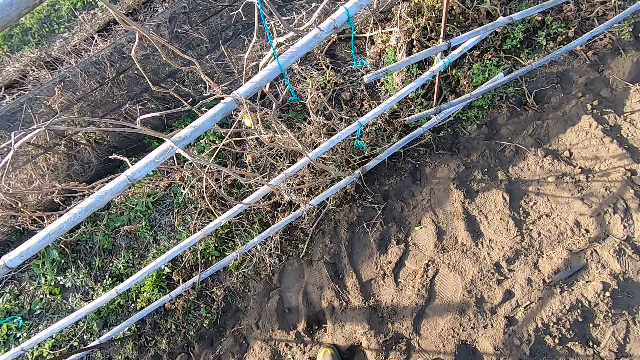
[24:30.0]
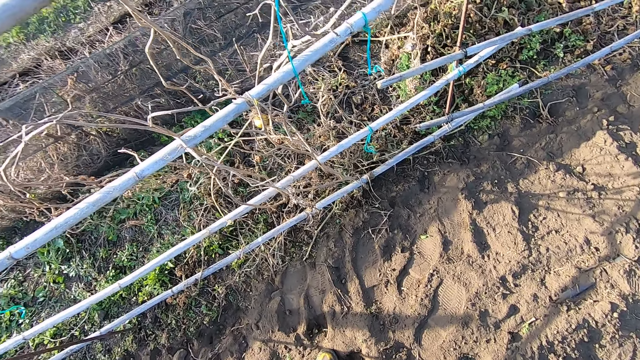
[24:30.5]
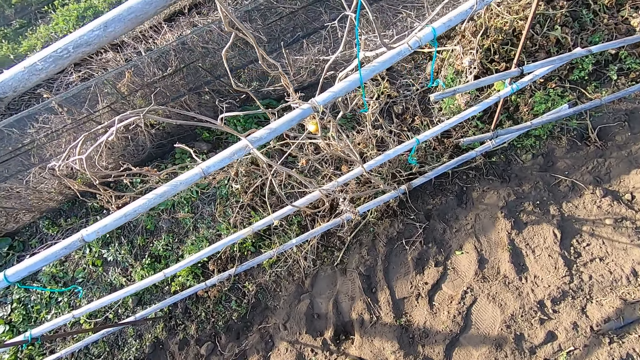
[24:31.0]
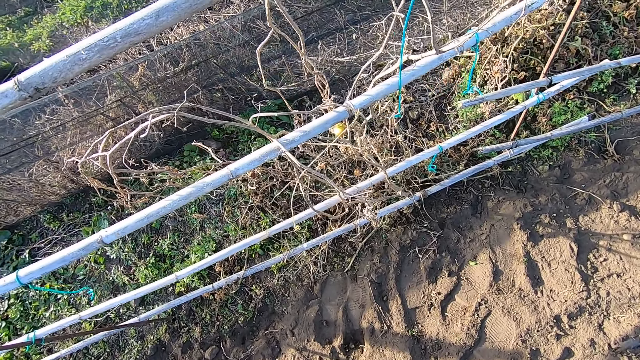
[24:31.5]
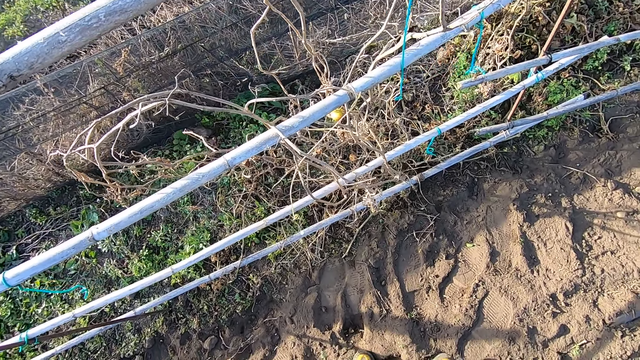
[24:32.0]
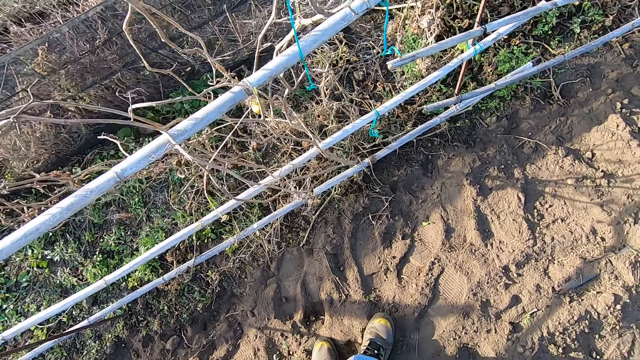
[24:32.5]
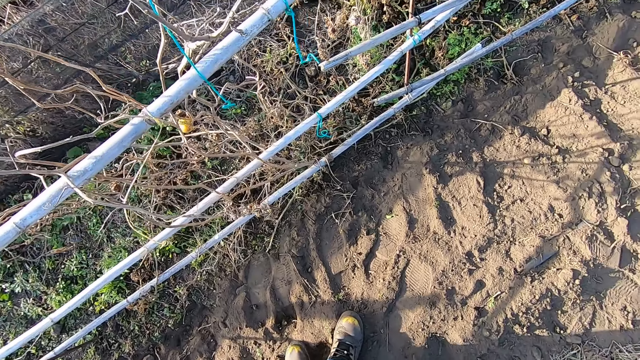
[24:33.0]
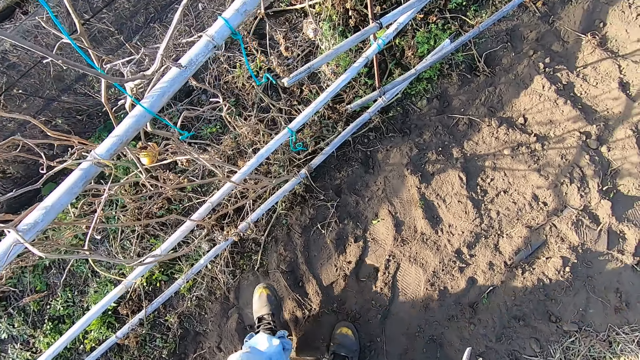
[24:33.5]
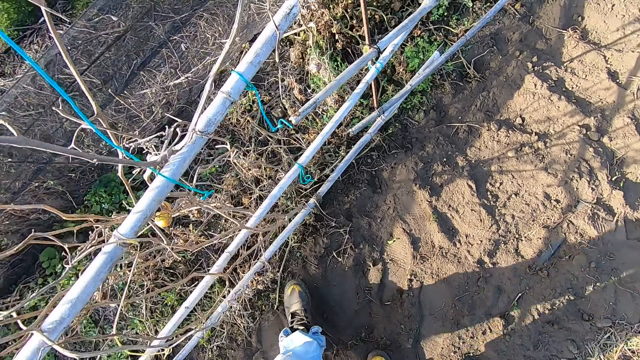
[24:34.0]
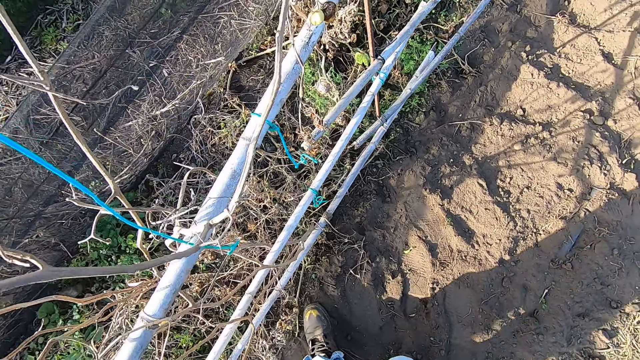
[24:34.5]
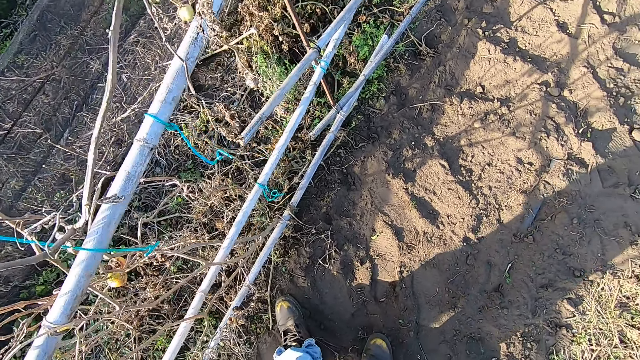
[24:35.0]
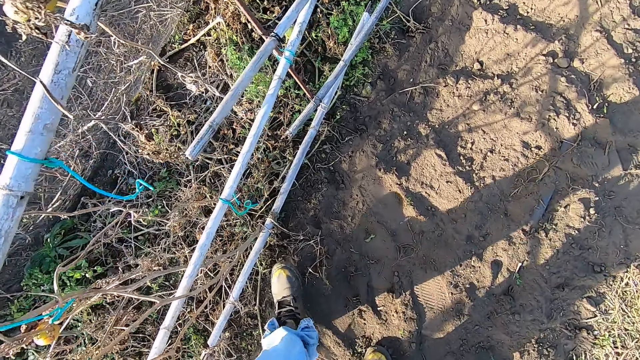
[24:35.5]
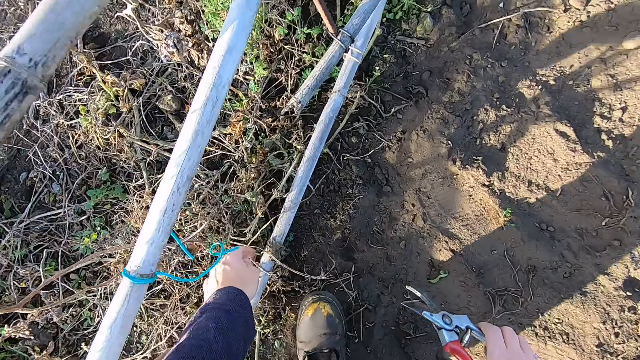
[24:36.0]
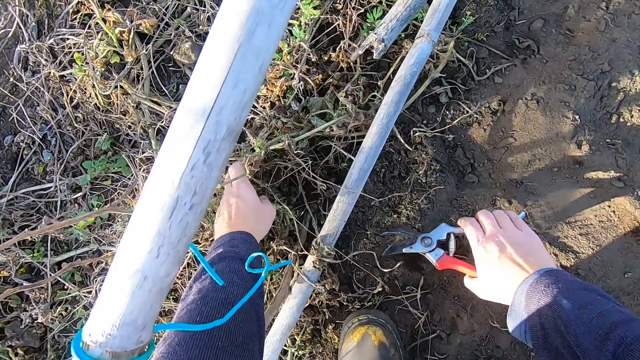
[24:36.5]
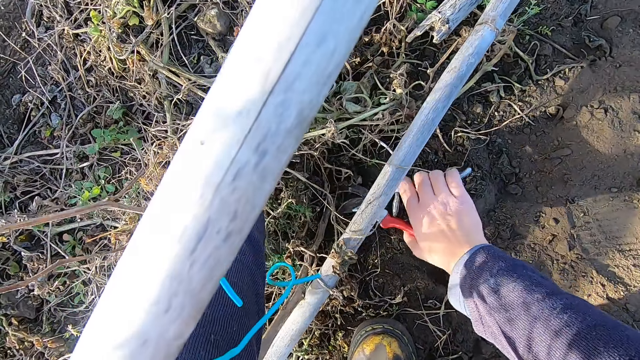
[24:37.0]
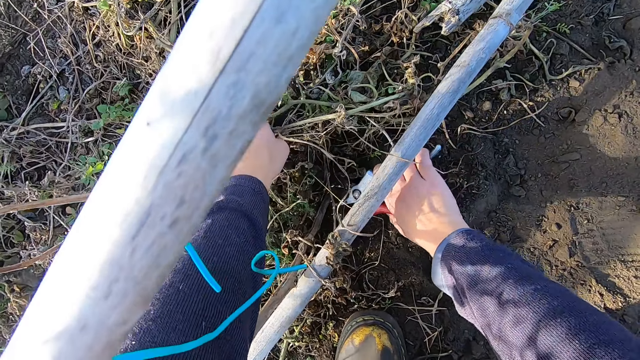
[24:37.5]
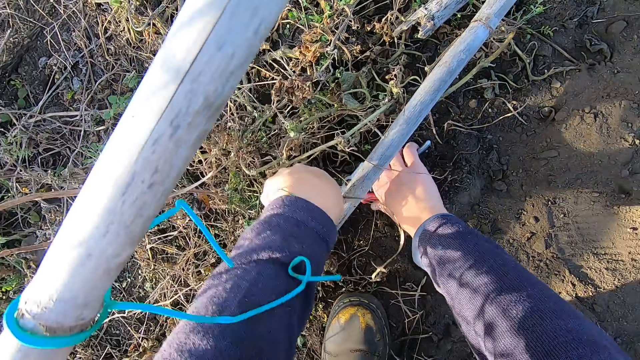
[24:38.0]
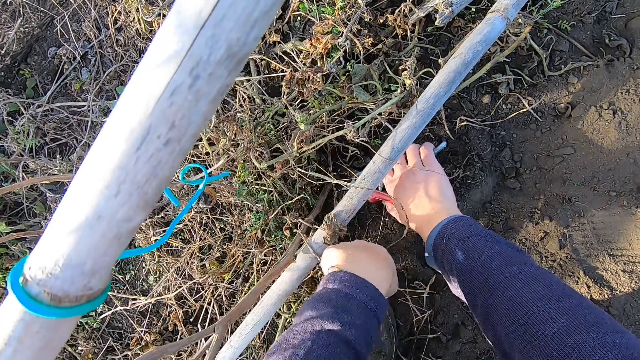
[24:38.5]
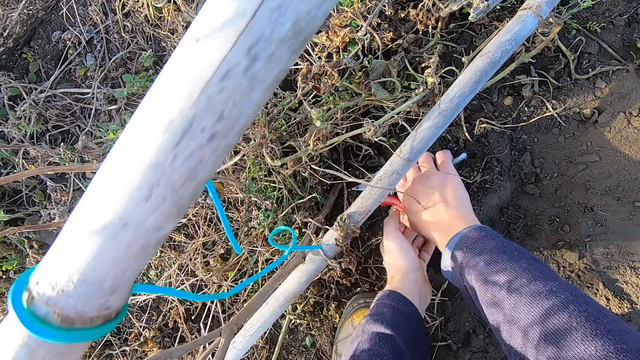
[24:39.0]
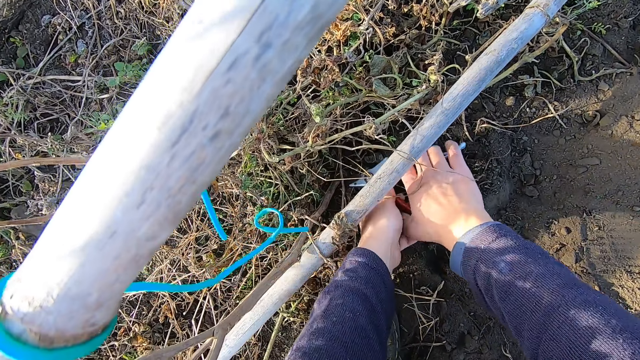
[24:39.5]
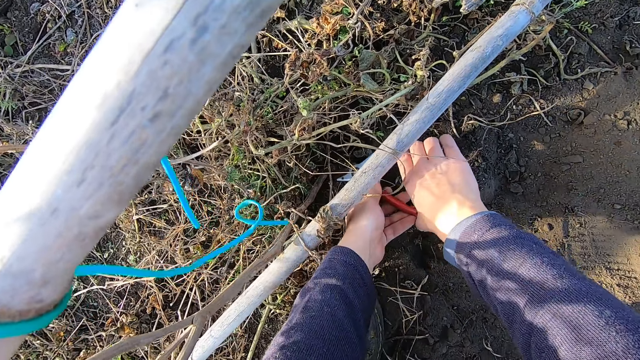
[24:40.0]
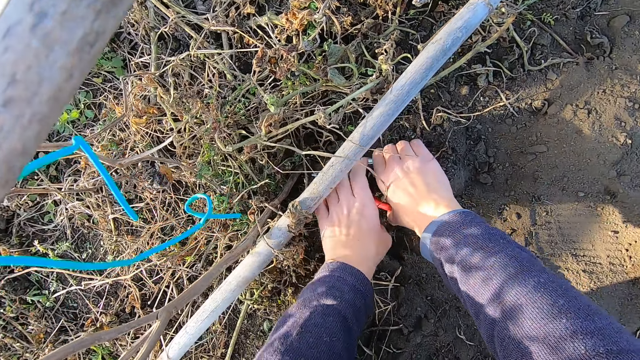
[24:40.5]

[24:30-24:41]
The camera wearer bends towards the dry plants on the ground. They cut a dry plant with a plier or pruning shears. They push the plant.

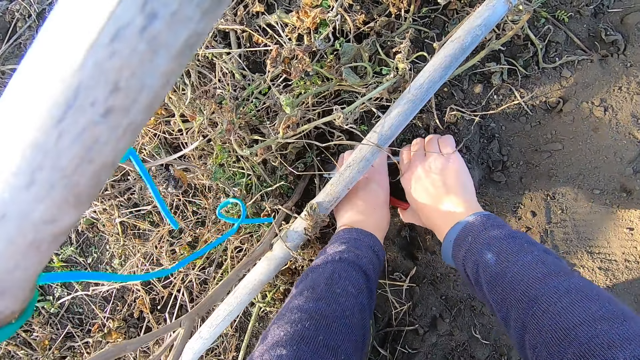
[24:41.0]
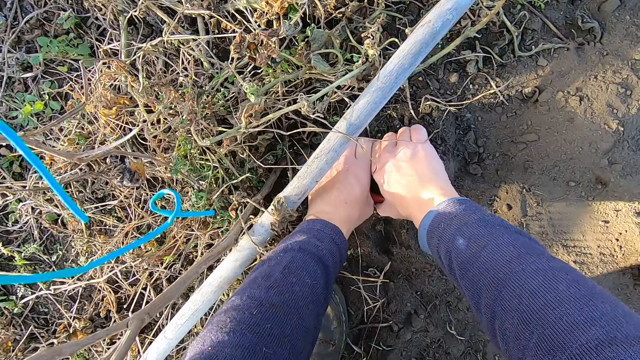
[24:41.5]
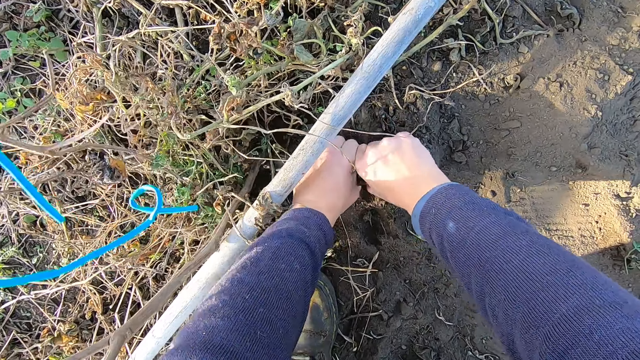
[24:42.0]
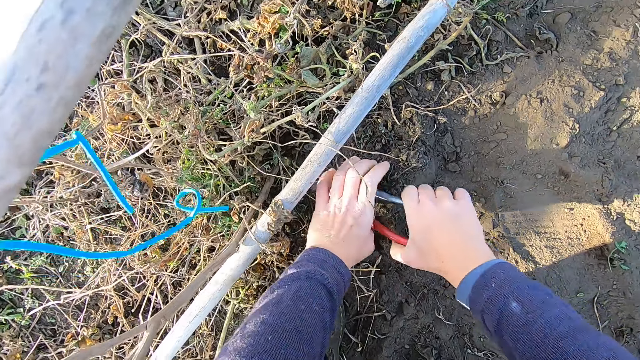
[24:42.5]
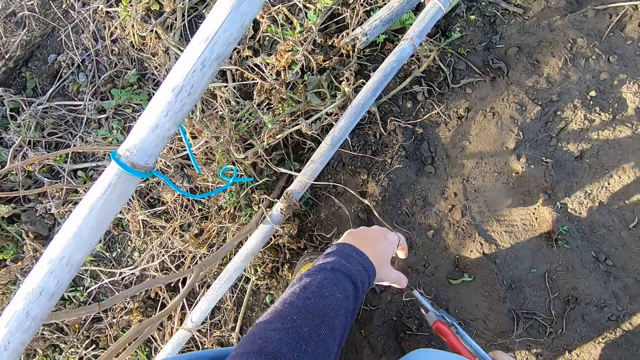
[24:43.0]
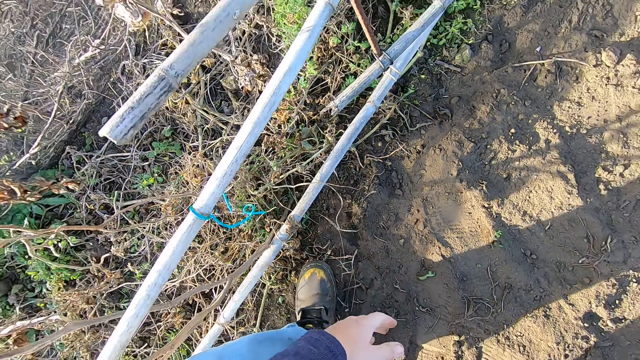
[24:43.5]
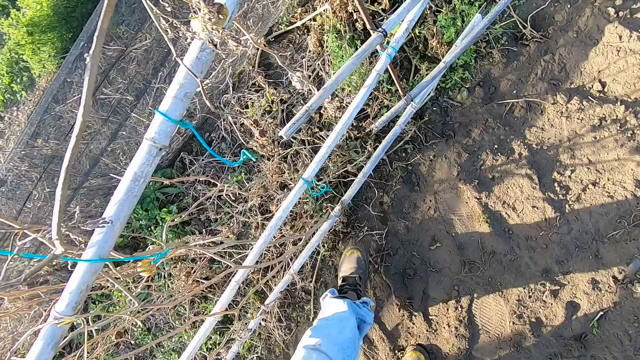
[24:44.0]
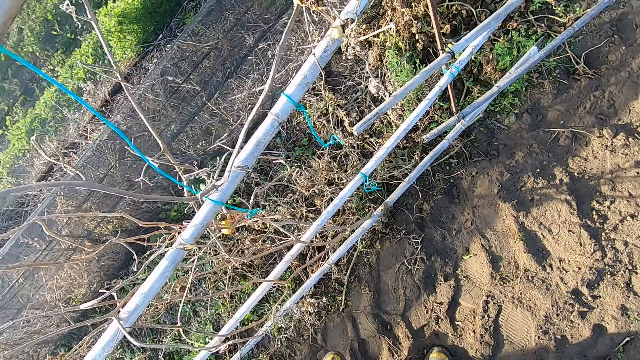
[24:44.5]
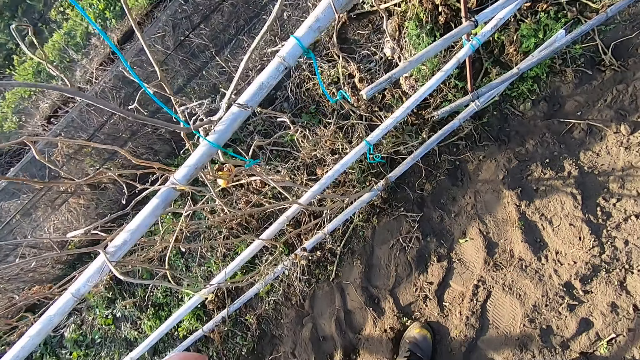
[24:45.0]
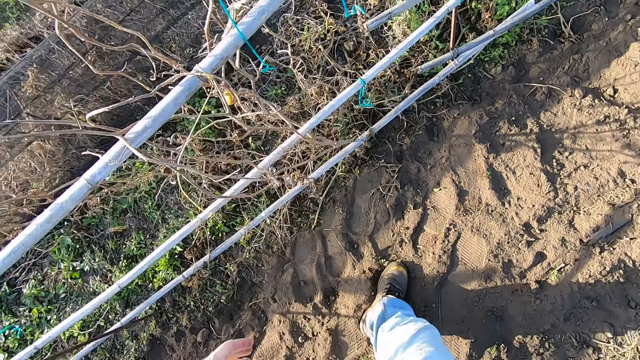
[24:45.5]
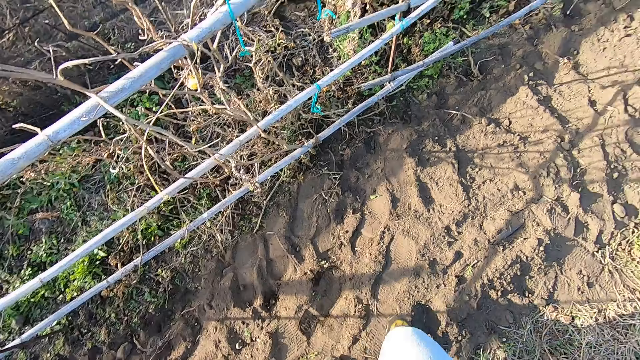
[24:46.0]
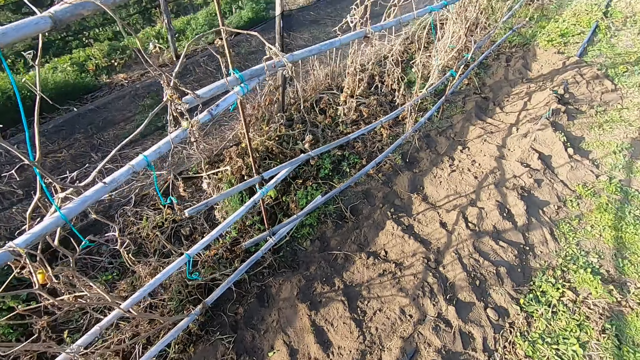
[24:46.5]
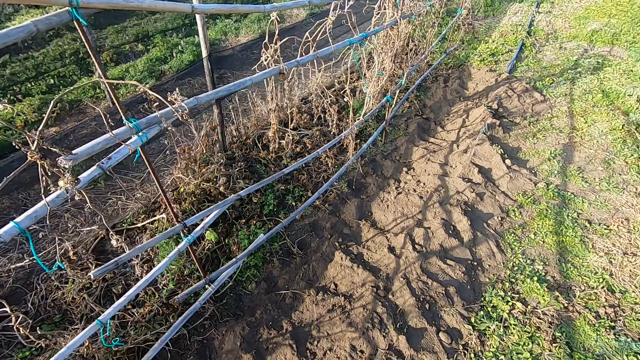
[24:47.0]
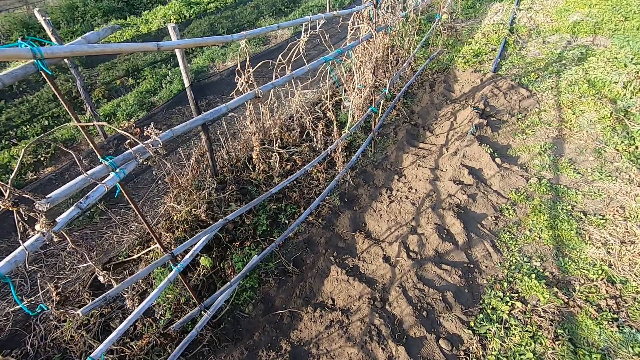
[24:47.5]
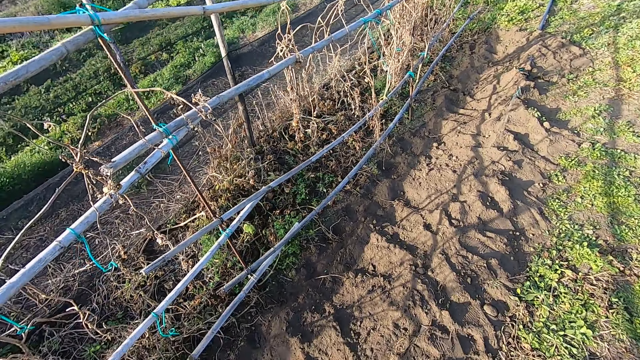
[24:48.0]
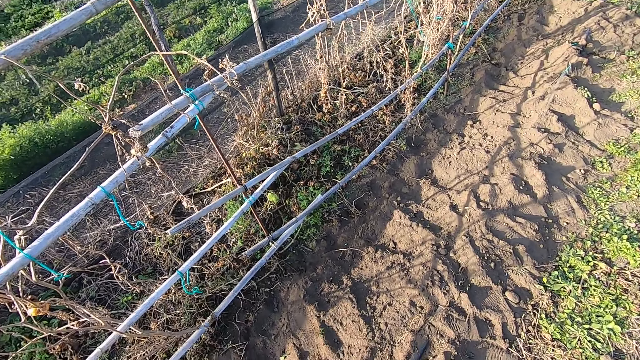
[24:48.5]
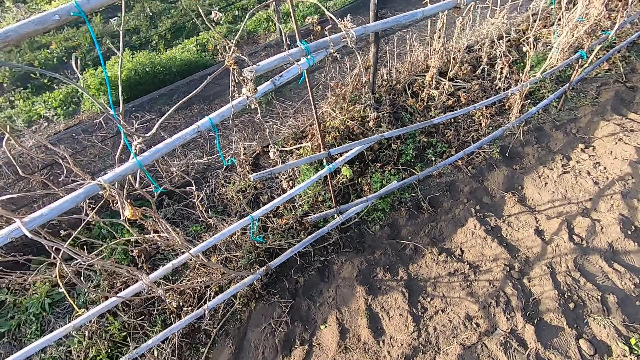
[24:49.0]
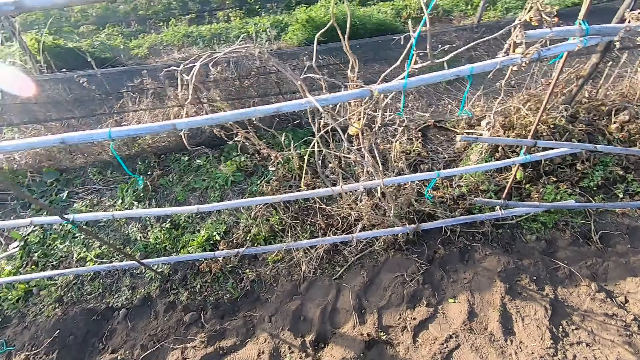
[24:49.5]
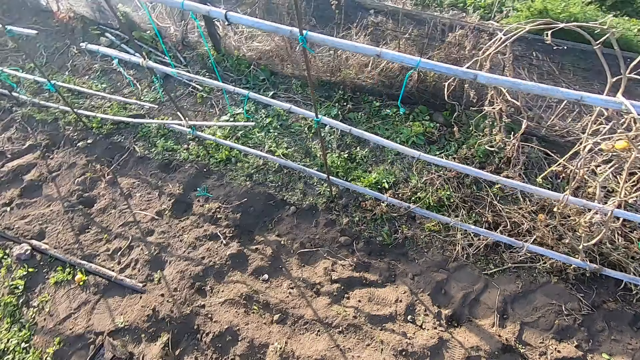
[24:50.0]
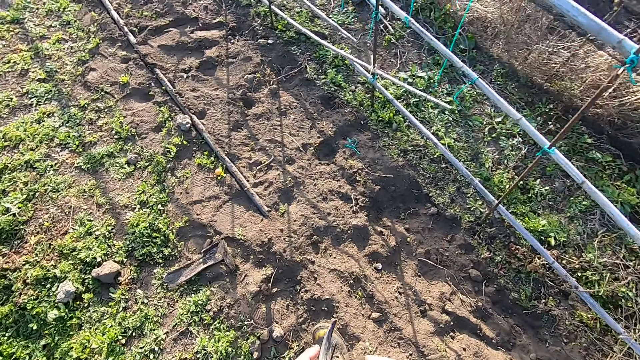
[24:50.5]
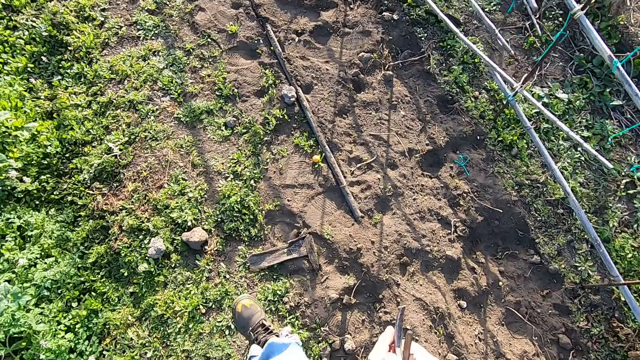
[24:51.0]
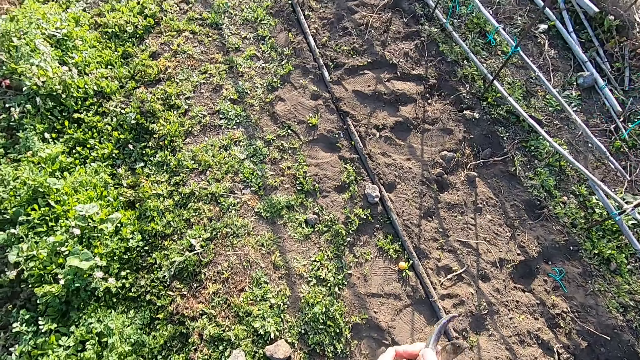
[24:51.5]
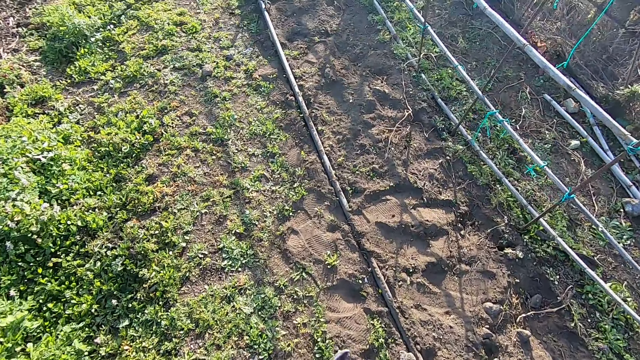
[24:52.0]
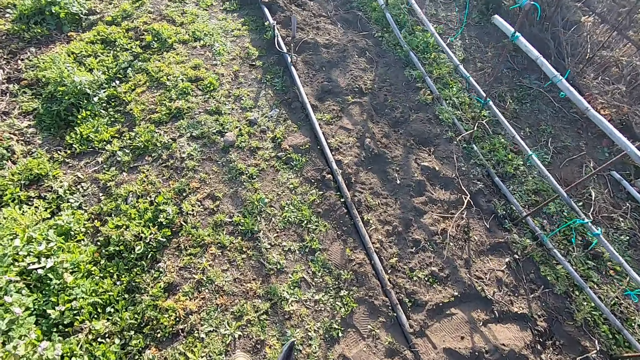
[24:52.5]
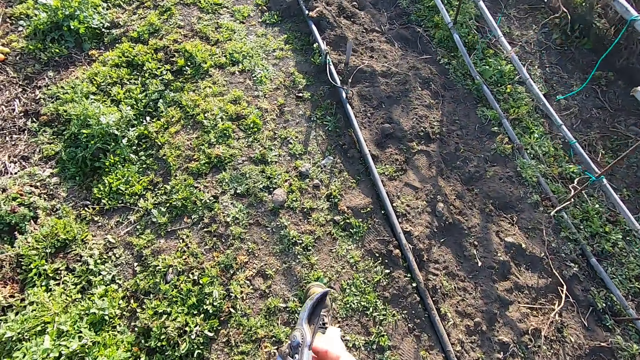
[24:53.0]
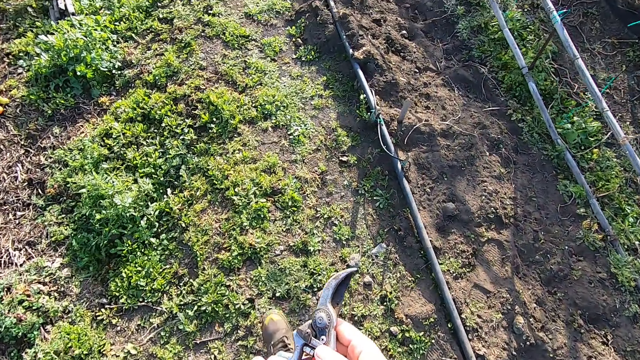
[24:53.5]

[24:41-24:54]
The camera wearer stands up. They look around. They walk around the farm. They turn around. They walk around in the field.
